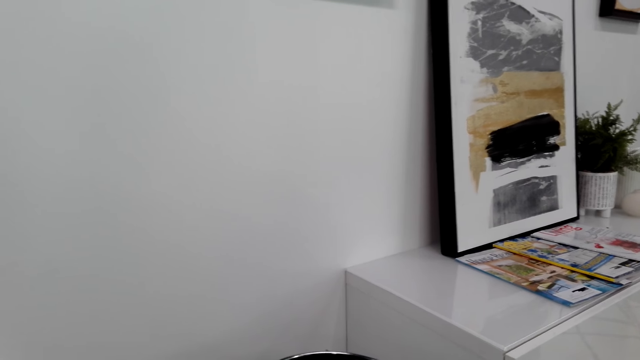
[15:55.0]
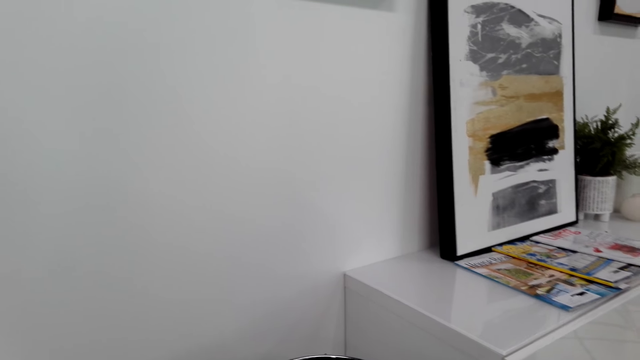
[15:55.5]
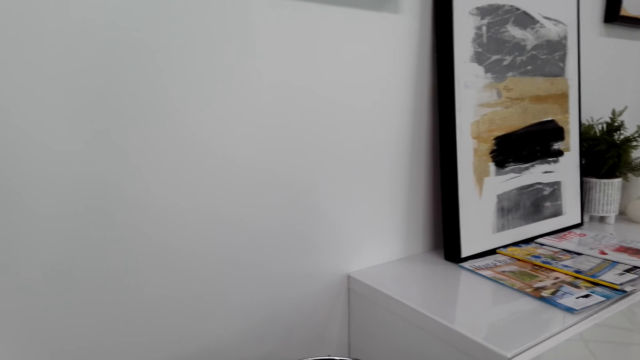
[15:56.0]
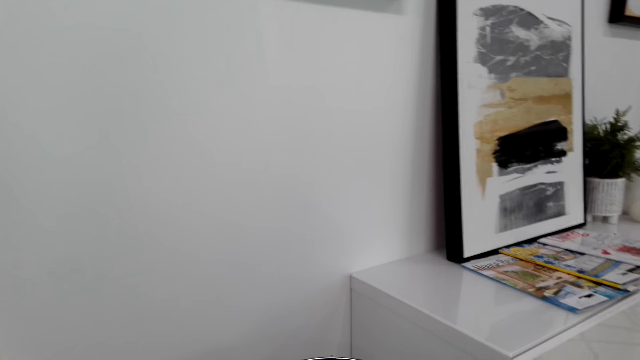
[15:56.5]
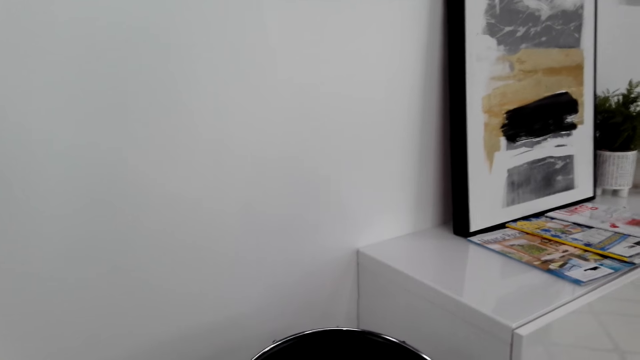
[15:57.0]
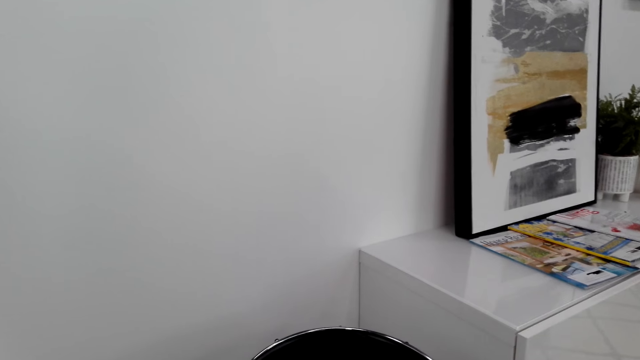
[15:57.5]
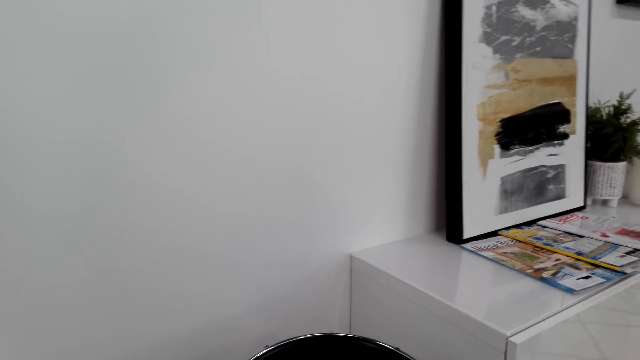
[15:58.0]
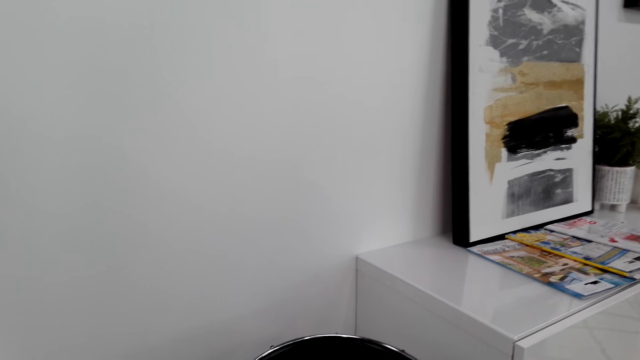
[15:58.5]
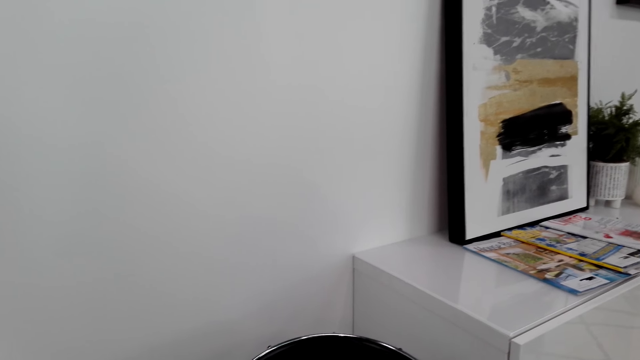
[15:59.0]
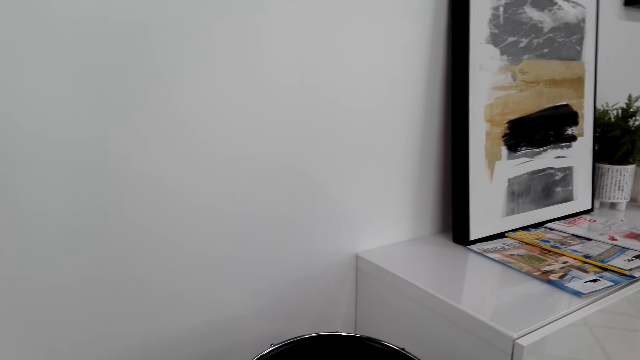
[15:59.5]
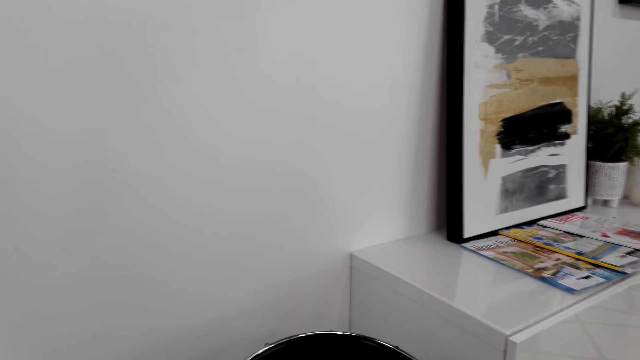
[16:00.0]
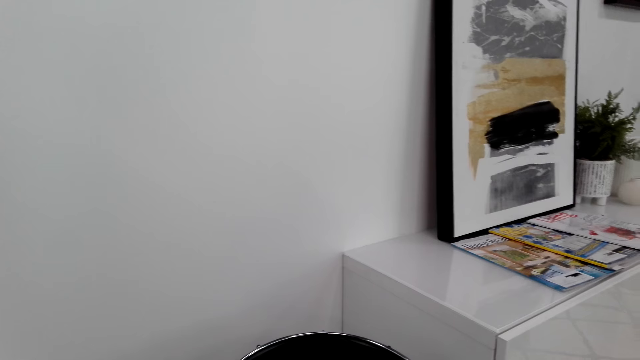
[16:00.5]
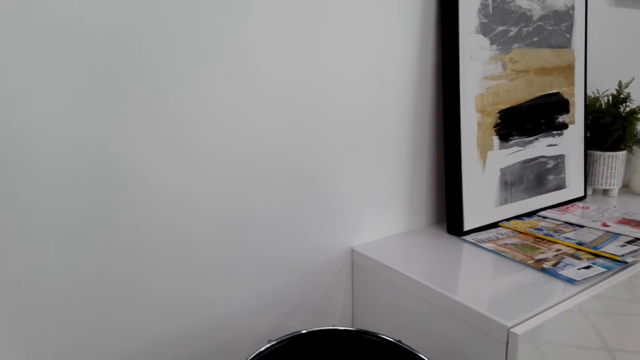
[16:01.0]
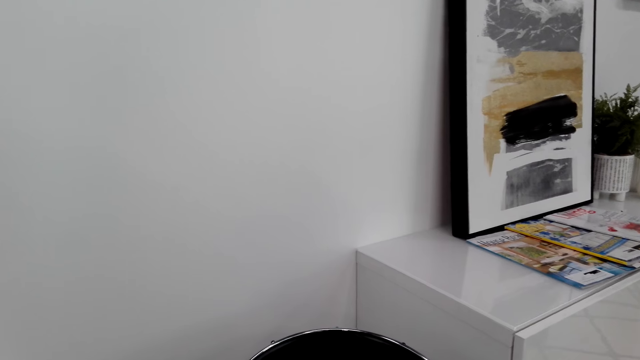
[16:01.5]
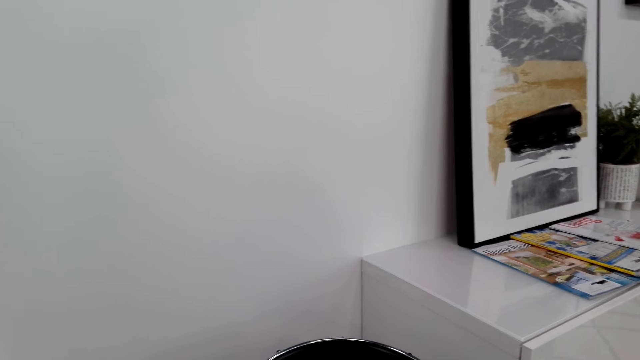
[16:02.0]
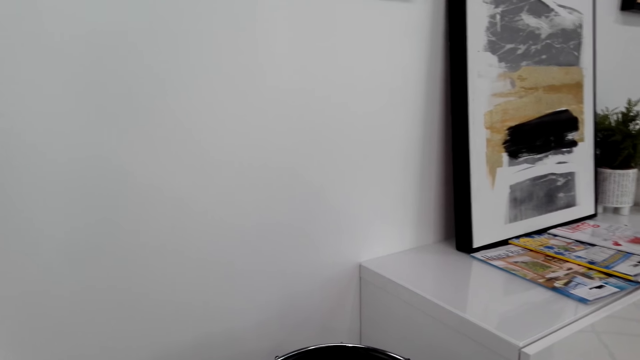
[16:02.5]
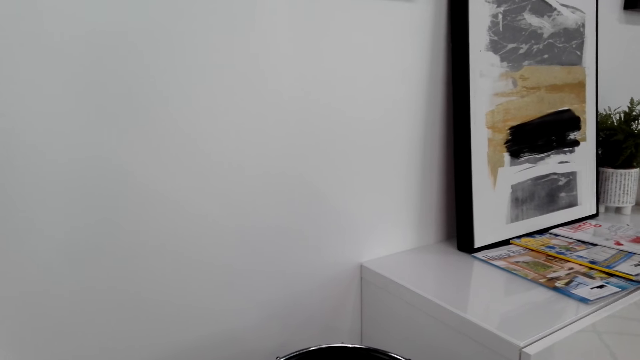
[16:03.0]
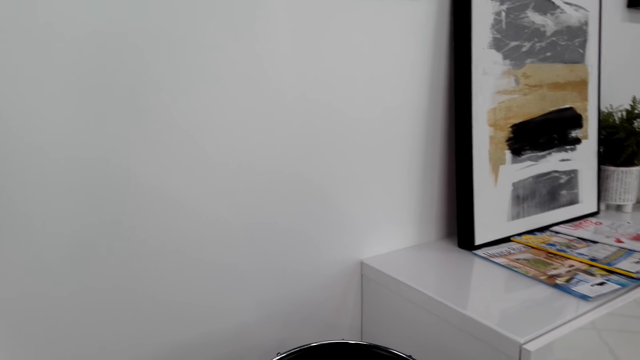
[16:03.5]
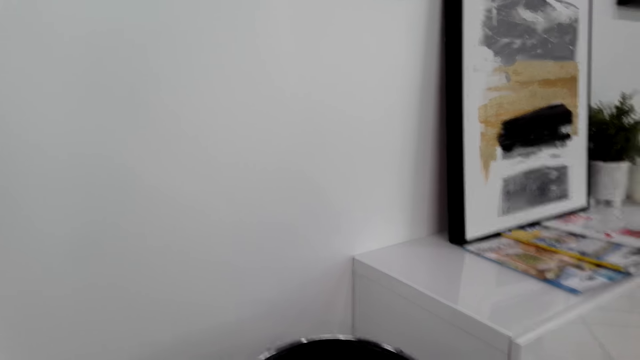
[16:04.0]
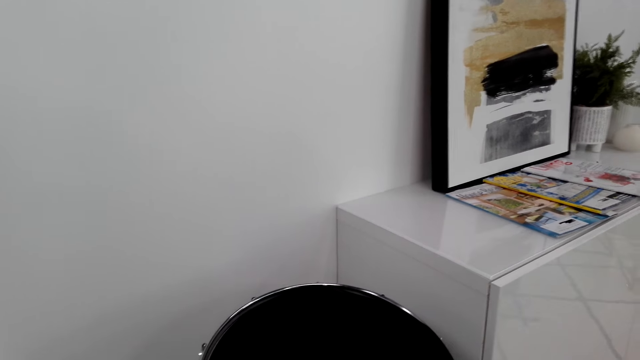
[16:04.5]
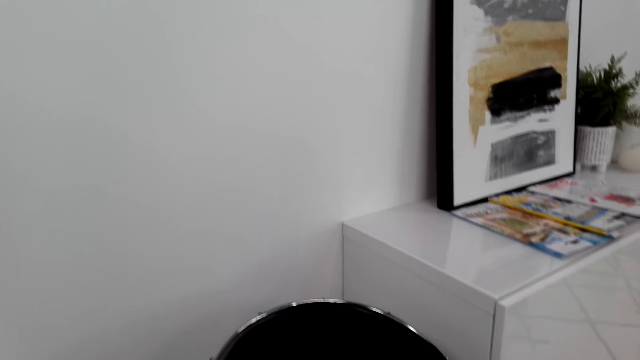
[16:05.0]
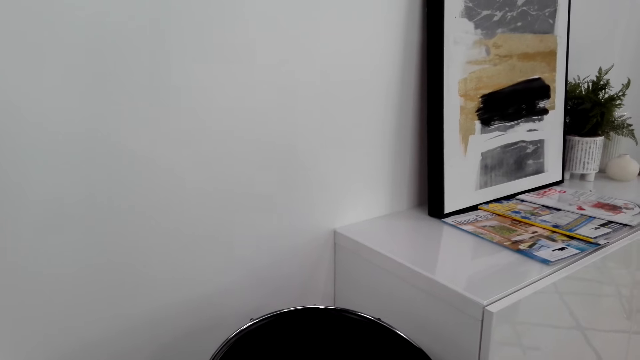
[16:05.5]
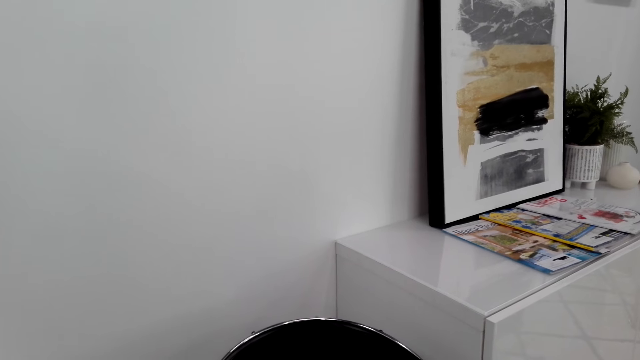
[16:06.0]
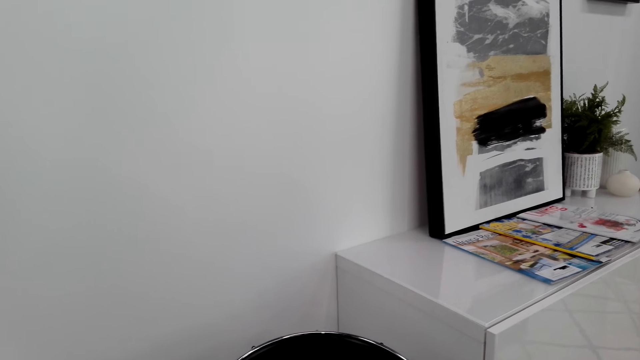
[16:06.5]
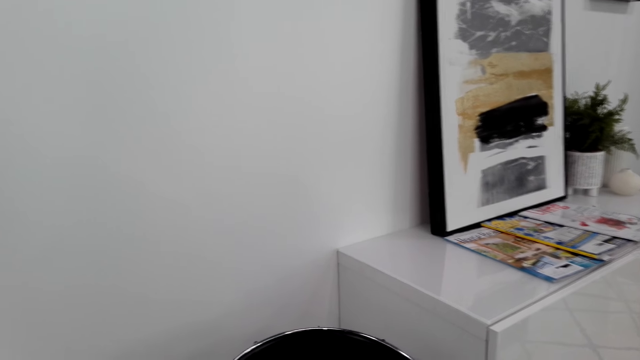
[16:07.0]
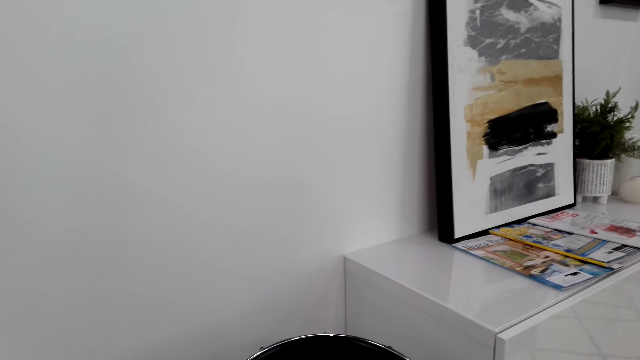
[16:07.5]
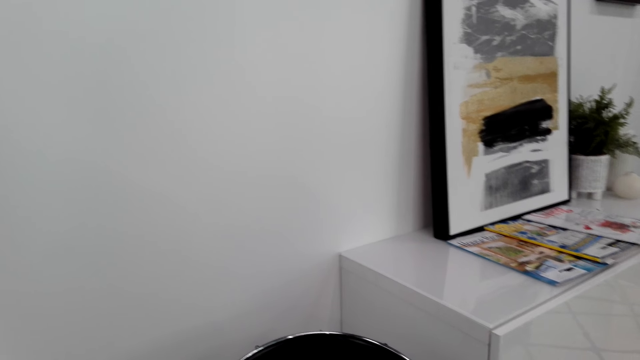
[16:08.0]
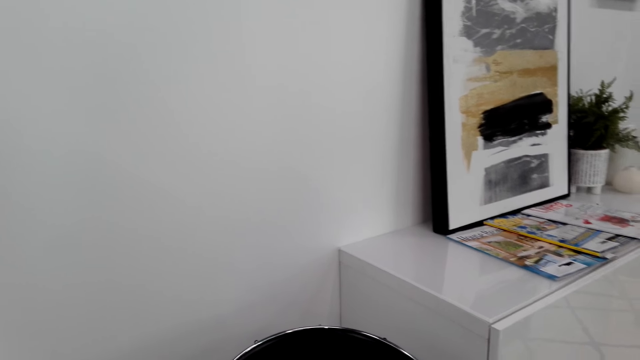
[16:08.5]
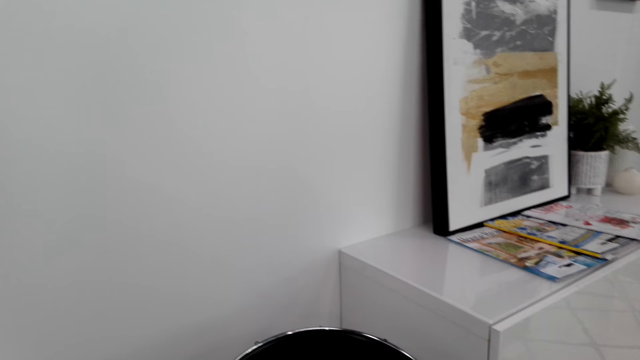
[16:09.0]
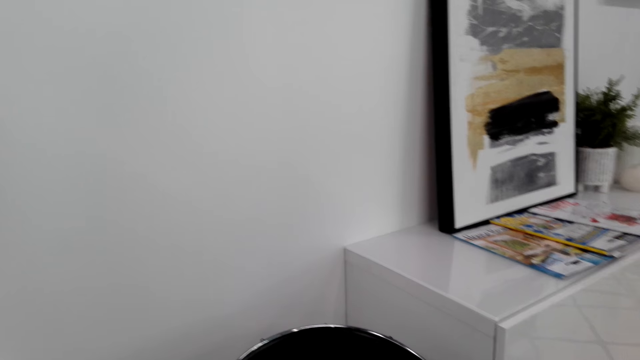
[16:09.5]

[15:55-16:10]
The camera wearer plays the drums.

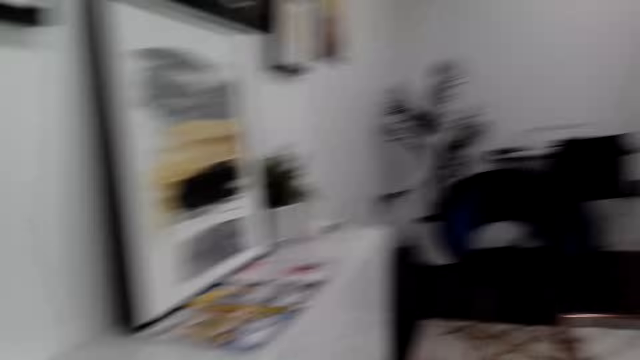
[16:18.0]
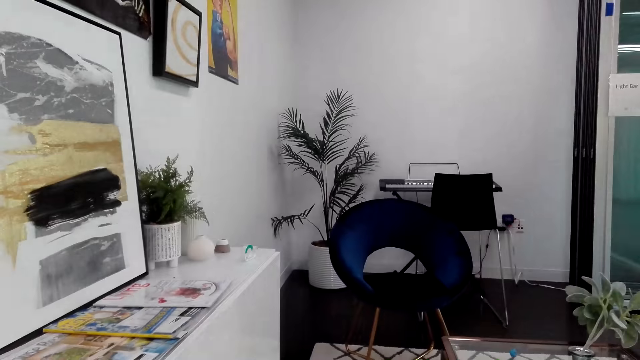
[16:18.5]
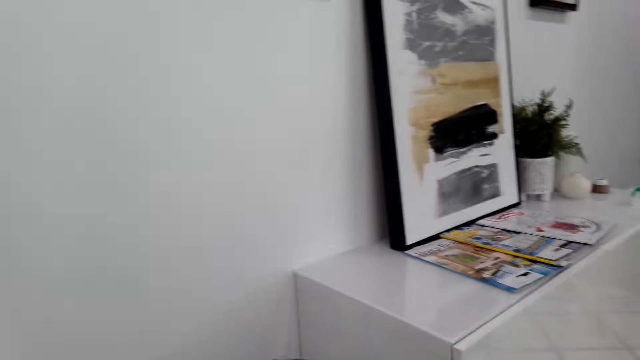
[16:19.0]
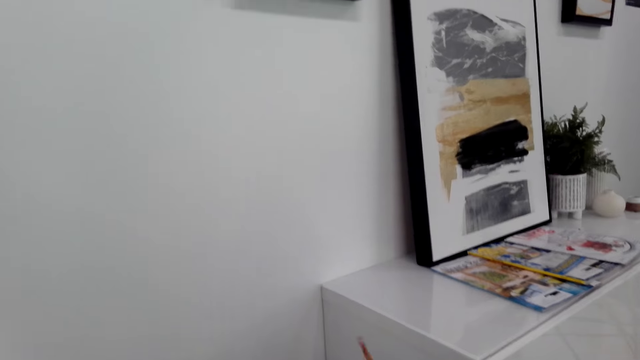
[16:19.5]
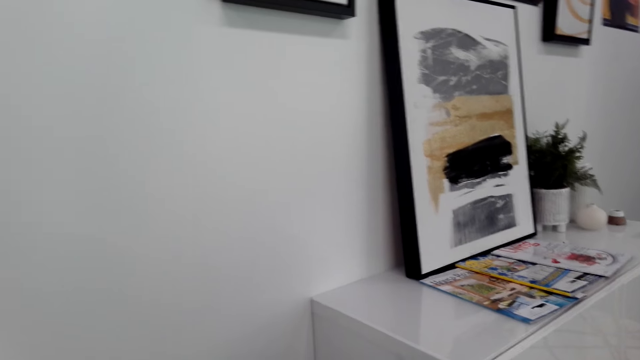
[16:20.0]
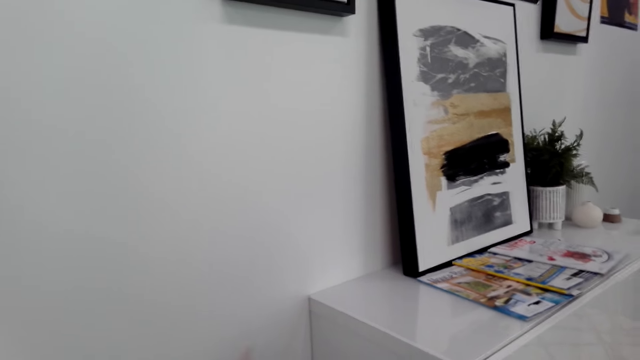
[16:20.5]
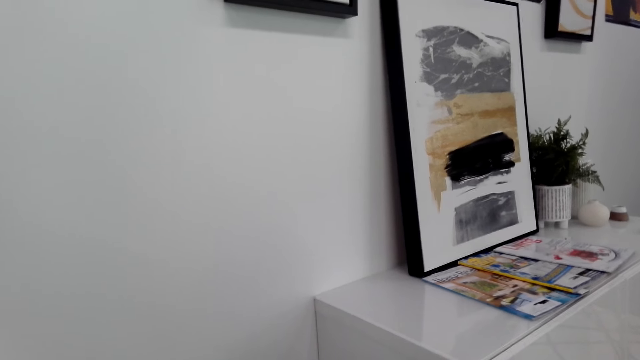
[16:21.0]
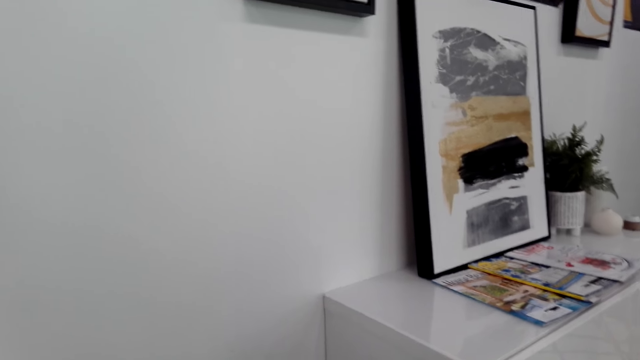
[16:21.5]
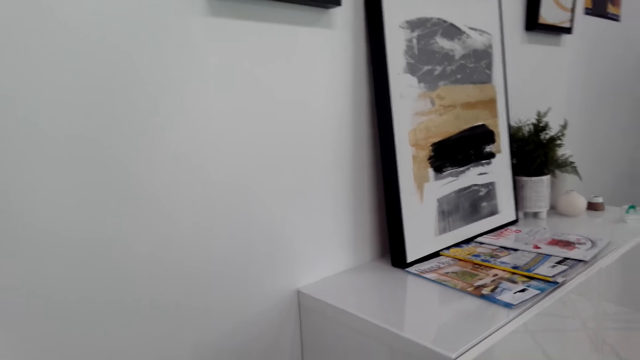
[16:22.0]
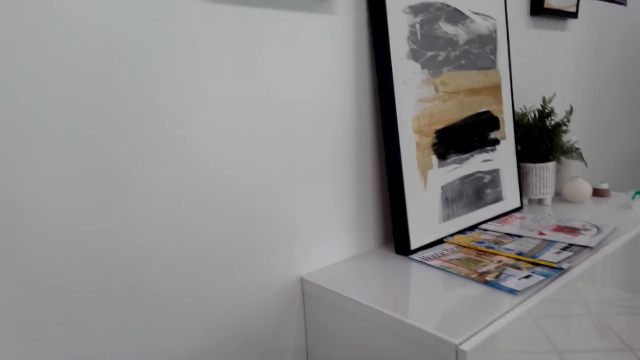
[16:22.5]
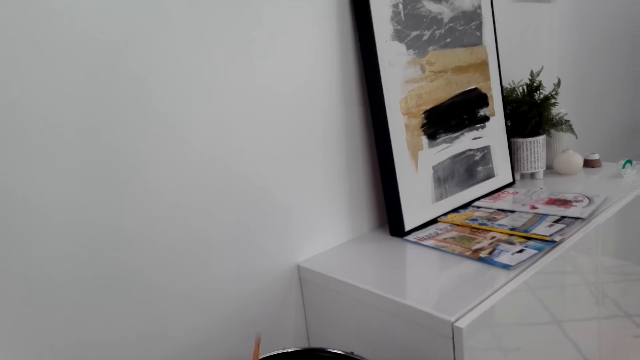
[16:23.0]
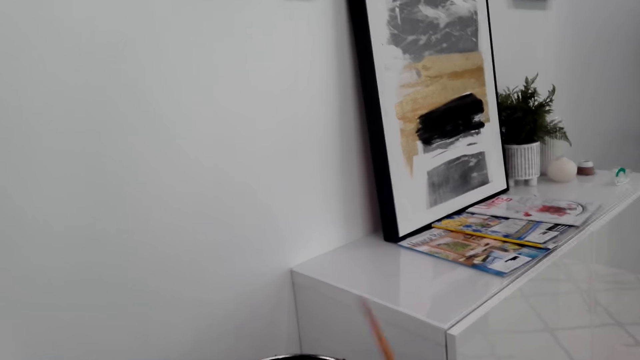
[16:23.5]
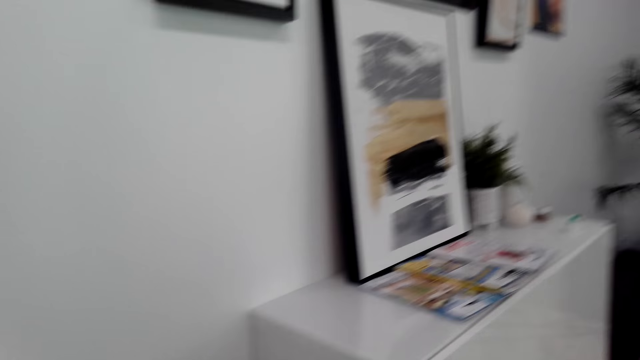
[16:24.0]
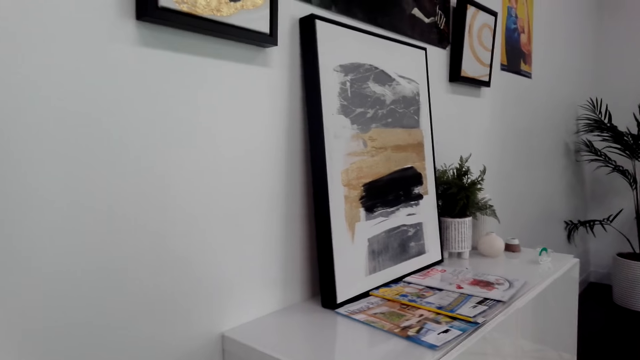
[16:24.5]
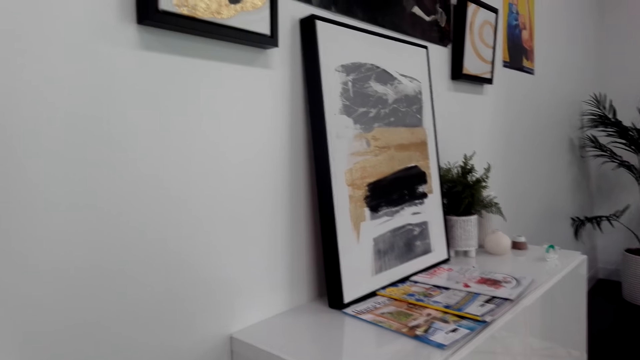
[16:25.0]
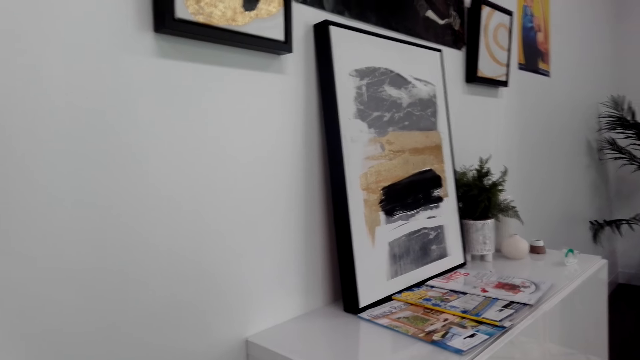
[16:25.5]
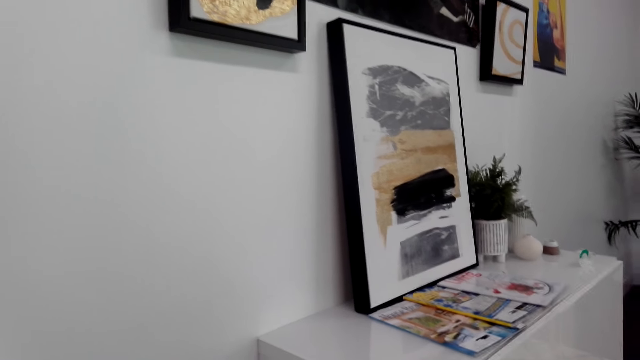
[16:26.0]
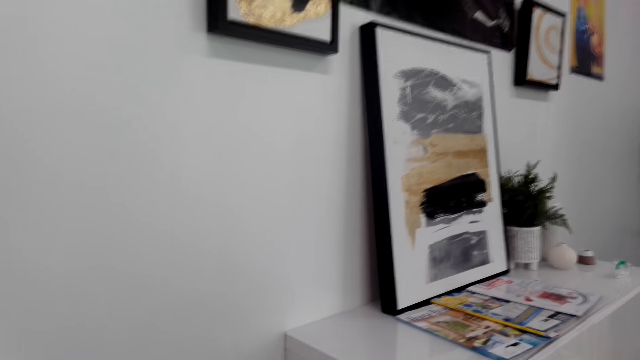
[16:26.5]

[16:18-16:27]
The camera wearer beats the drum with the drum stick. They look around.
